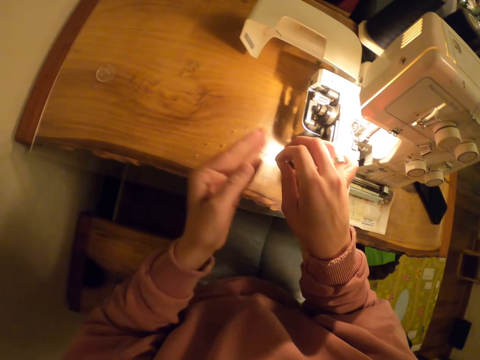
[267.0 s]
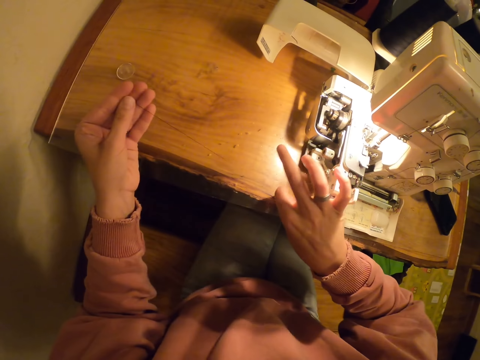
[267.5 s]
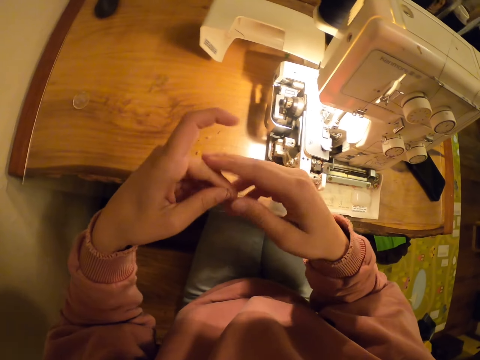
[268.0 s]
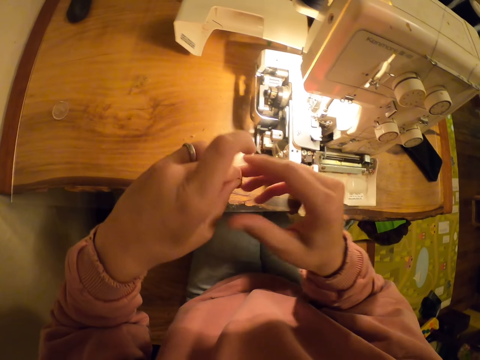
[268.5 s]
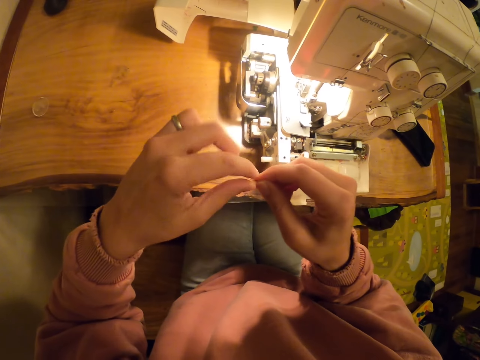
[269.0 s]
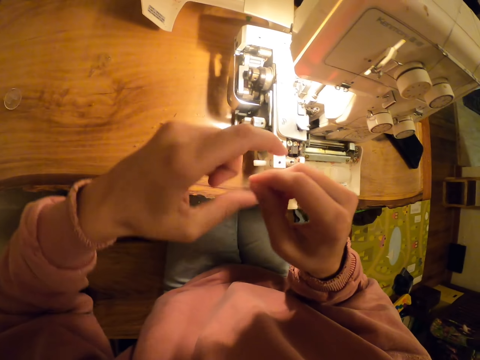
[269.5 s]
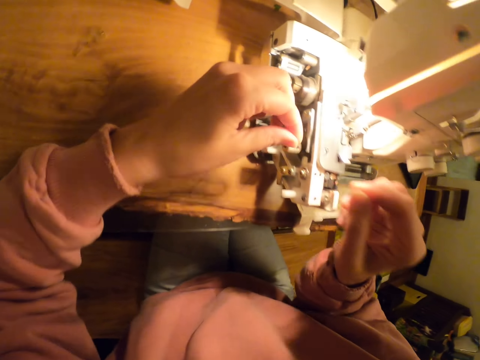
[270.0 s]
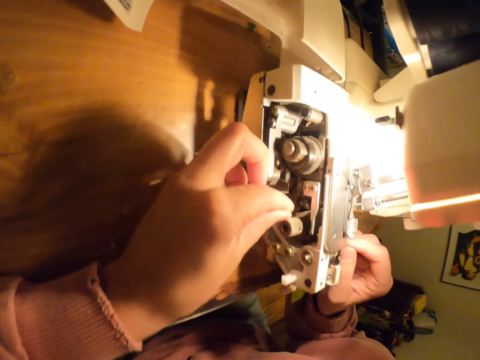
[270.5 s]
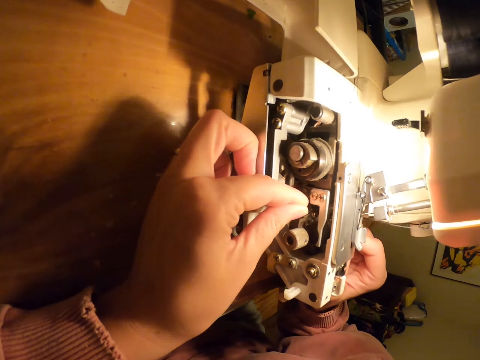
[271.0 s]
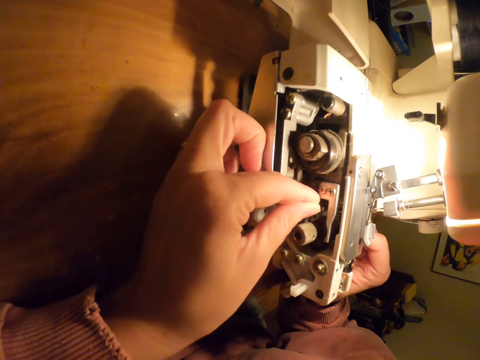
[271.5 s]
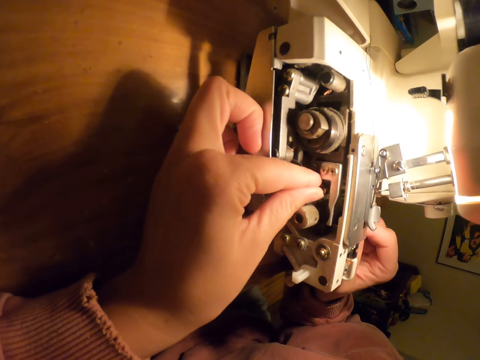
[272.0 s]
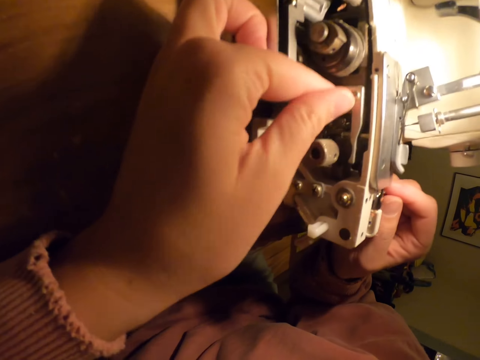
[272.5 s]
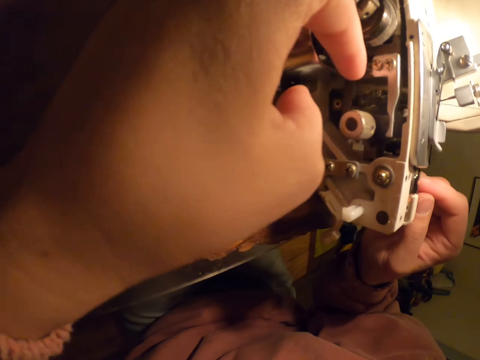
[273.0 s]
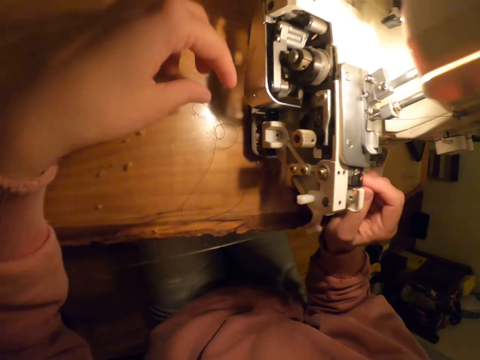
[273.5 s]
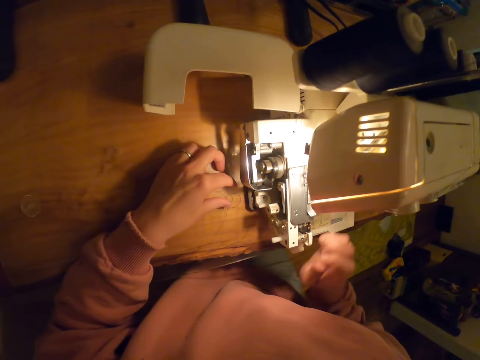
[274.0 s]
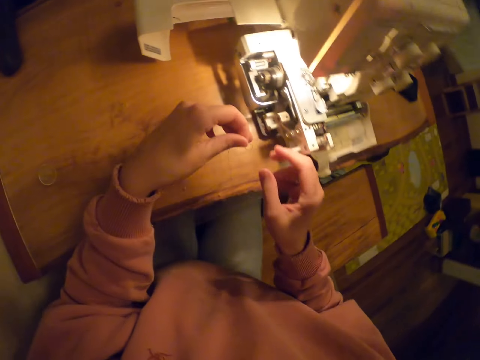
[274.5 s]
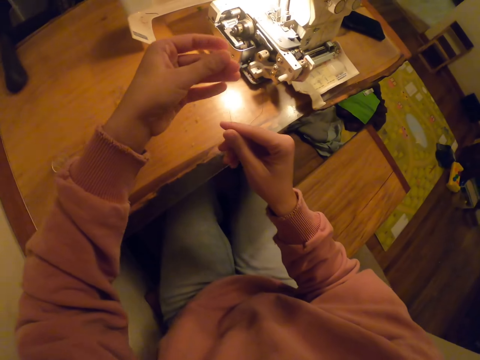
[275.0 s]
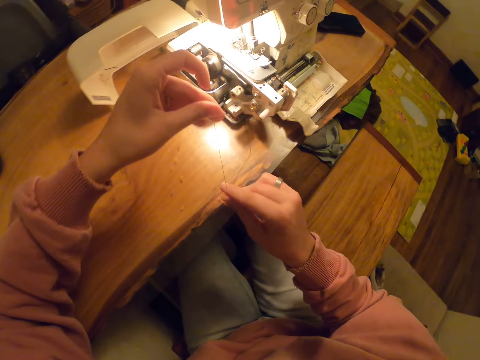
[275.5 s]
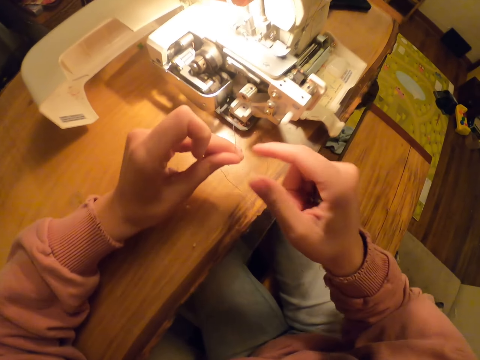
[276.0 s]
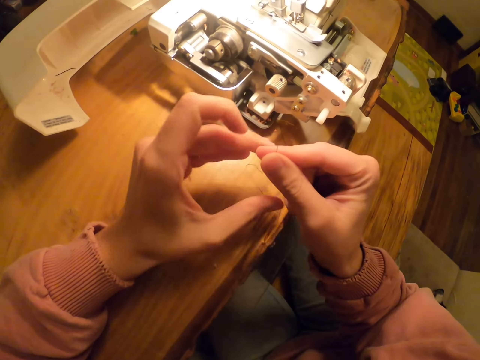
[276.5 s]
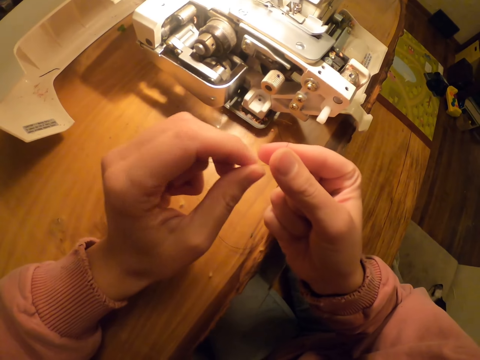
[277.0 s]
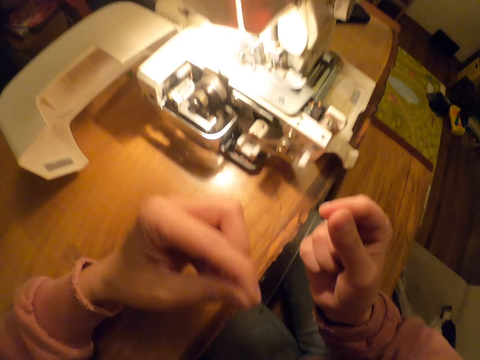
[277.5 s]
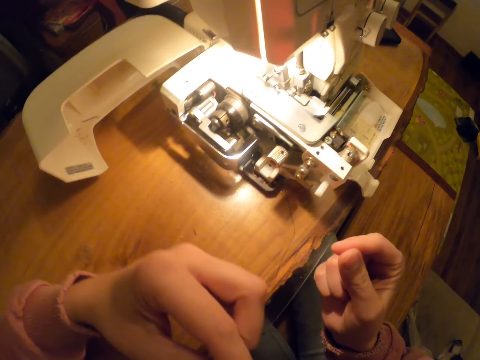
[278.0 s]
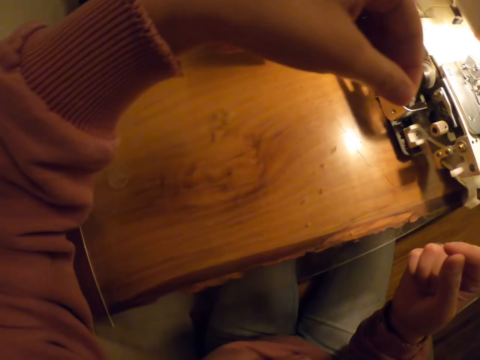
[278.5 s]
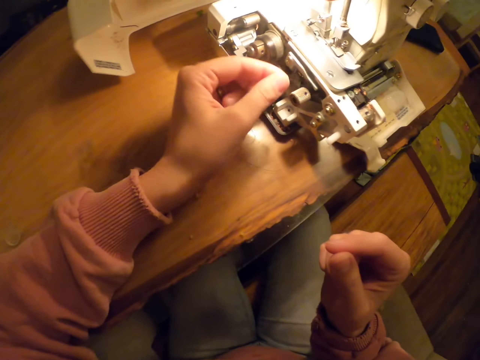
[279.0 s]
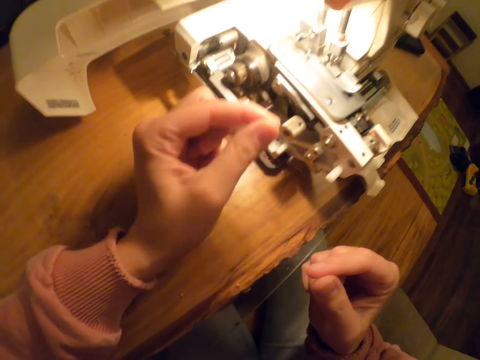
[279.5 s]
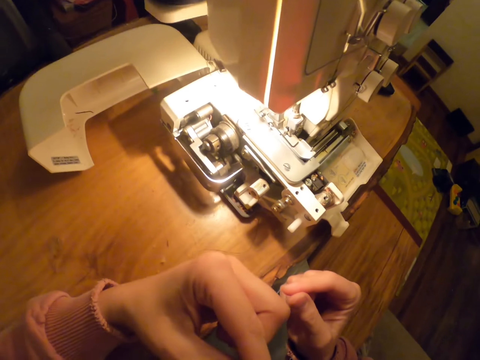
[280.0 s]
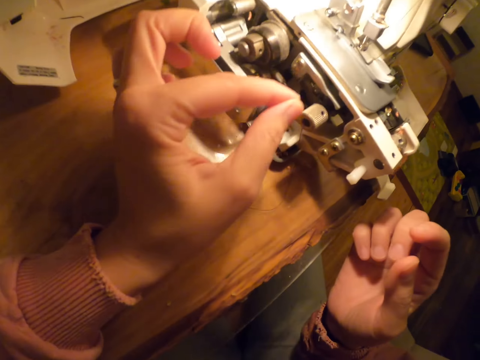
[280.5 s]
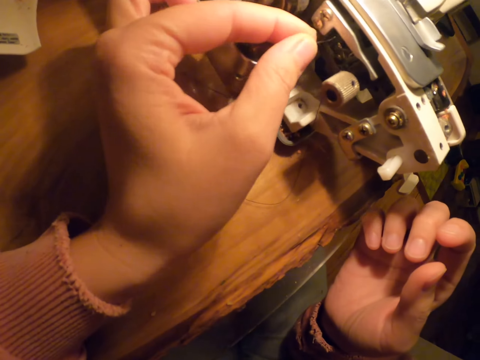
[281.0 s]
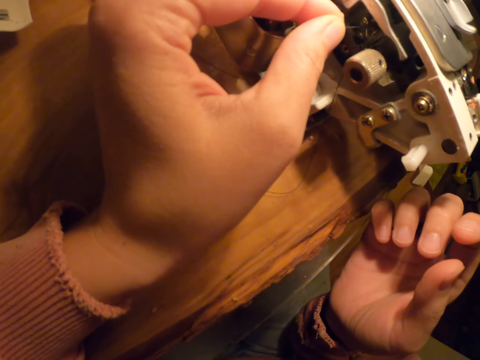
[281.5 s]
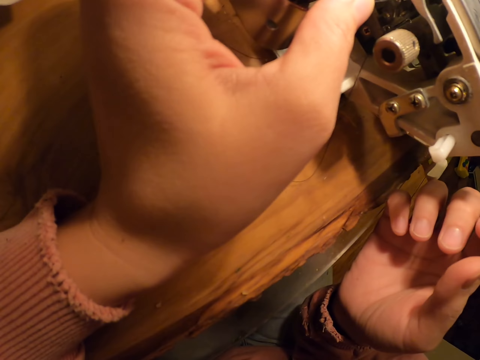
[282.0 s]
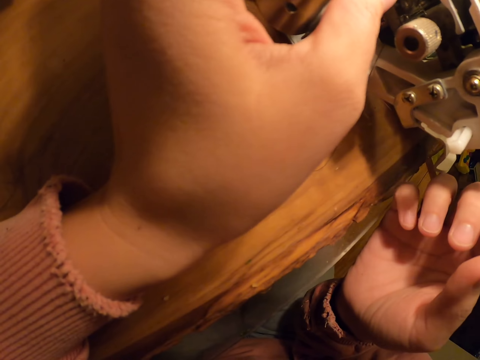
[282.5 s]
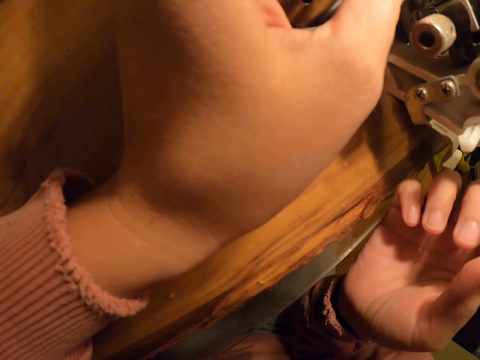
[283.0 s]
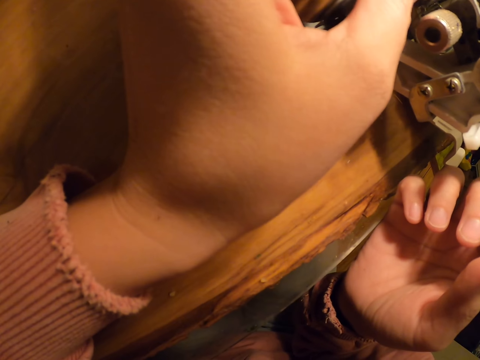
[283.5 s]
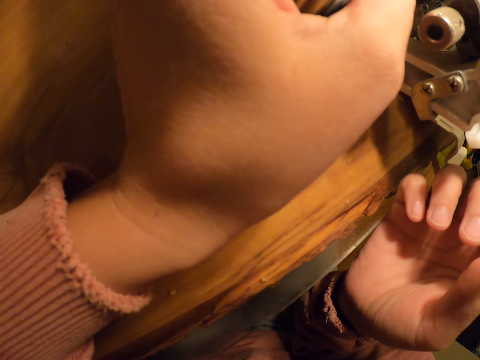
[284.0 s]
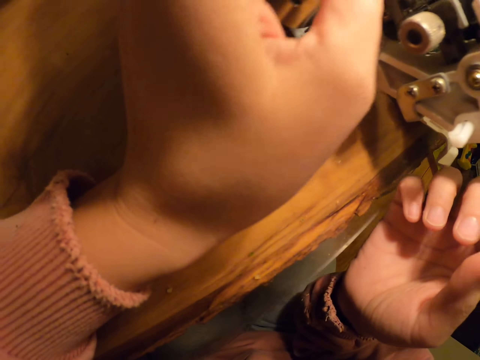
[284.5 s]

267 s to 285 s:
The camera wearer puts the thread in the sewing machine. They pull the thread. They put the thread in the mouth. They raise a hand up. They put the thread in the sewing machine.

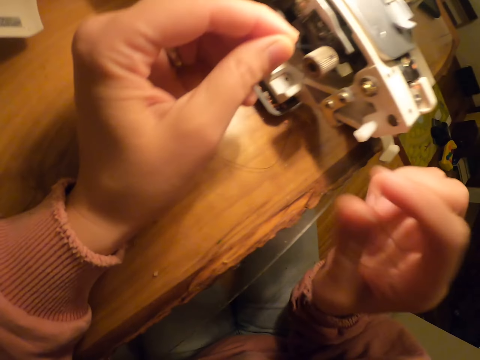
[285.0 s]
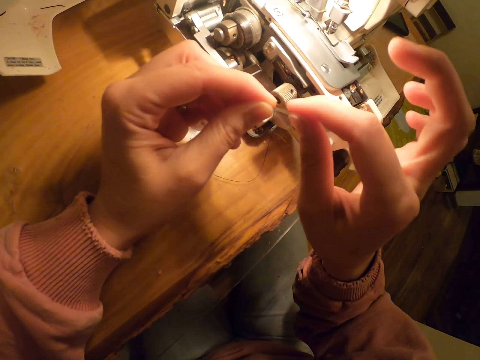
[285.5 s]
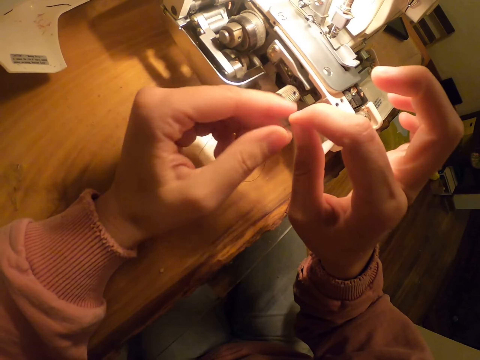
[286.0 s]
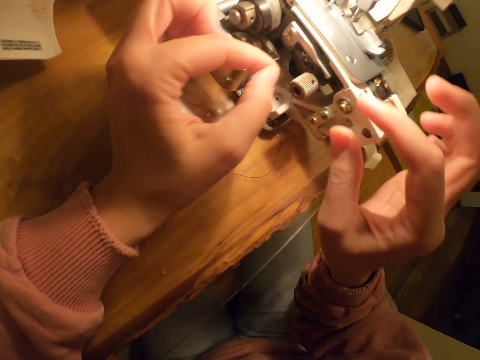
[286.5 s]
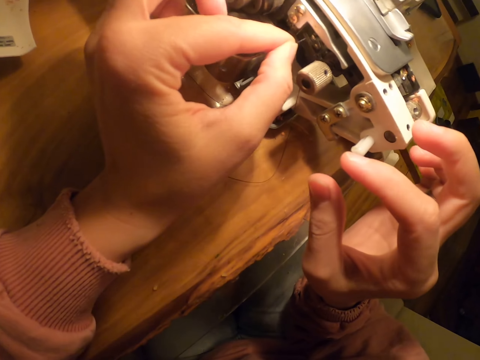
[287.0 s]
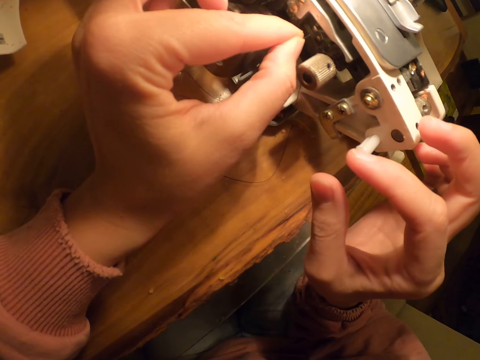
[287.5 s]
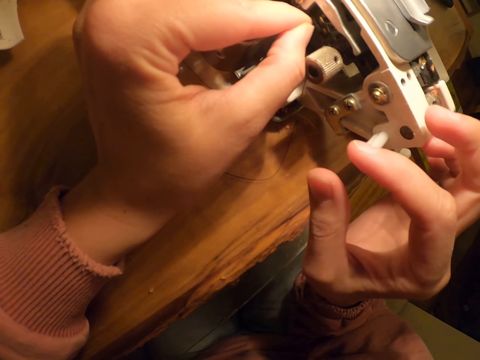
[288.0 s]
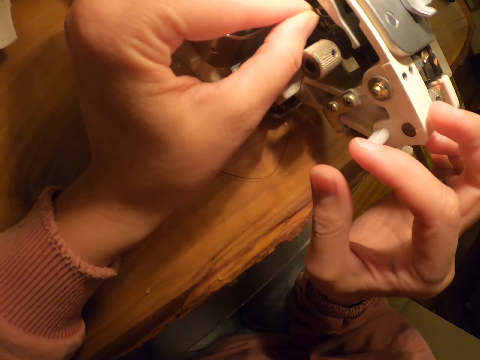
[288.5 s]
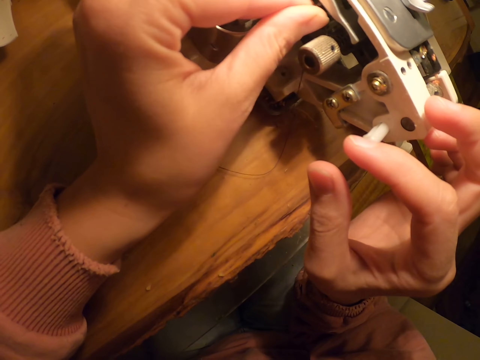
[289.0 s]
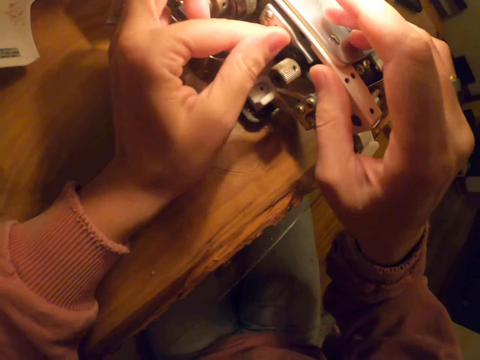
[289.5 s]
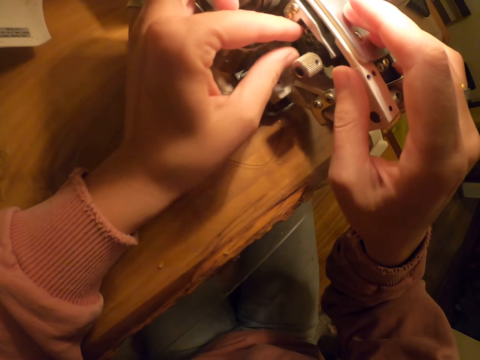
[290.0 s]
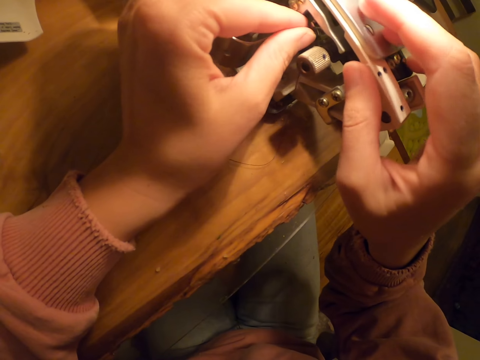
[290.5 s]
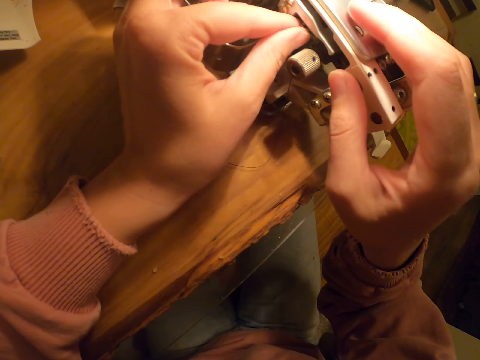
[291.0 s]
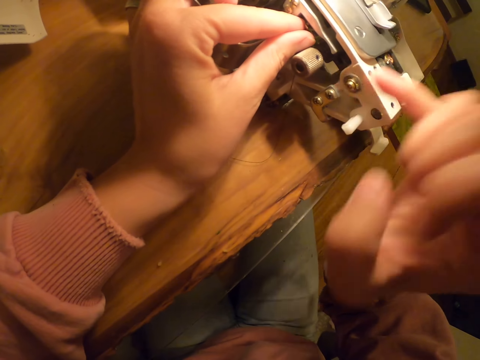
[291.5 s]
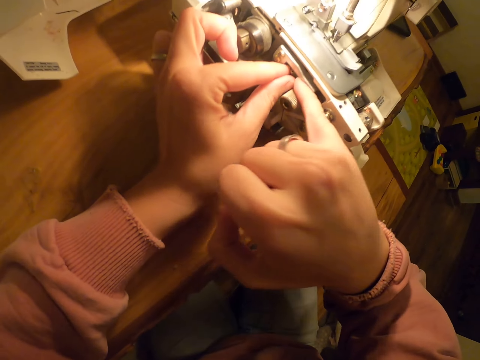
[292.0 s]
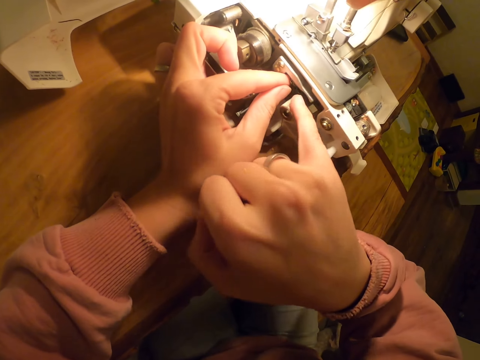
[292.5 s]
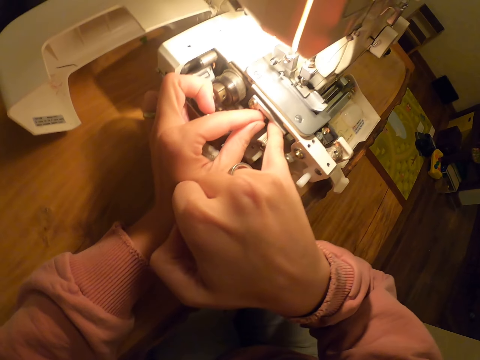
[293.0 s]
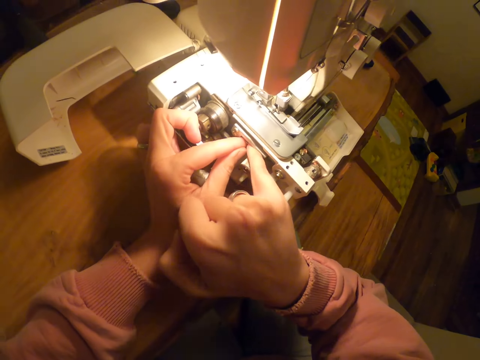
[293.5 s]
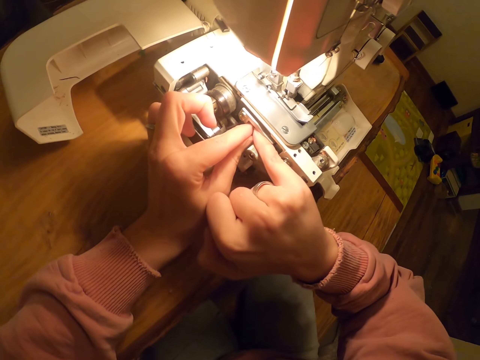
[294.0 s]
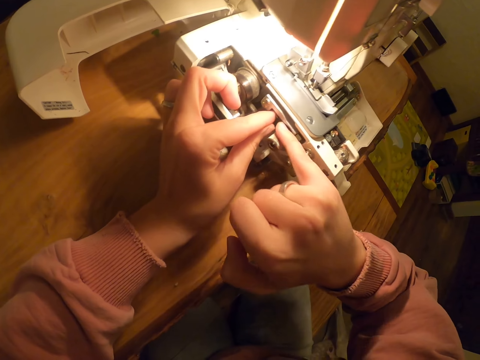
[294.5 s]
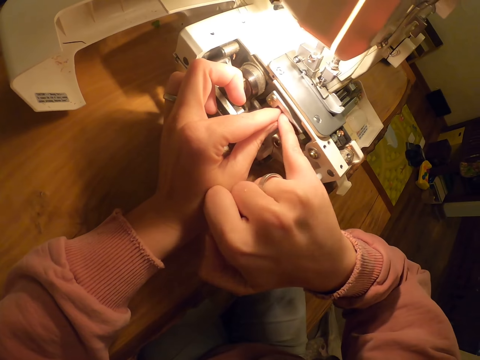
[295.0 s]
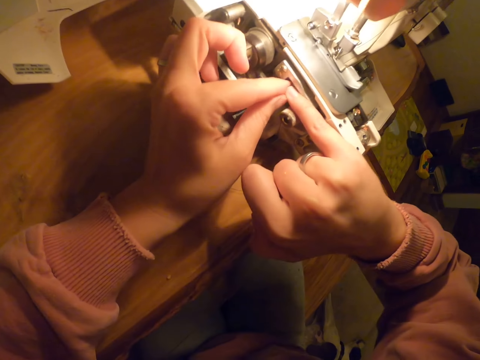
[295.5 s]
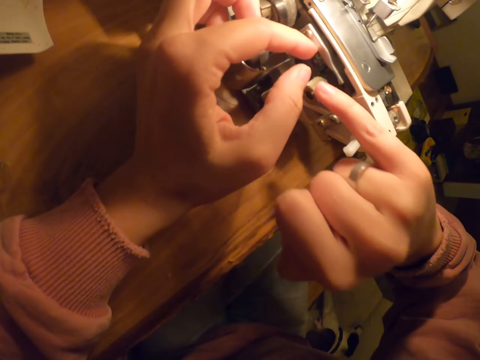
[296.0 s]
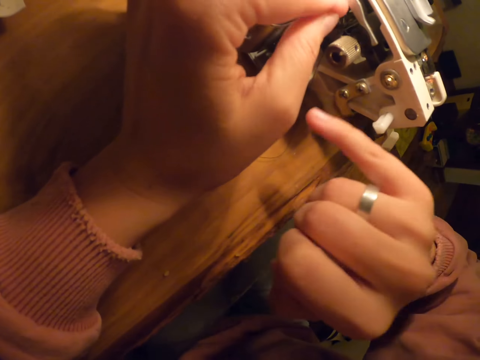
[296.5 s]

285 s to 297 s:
The camera wearer holds the thread. He puts the thread in the machine. He pulls the string with his hand.
